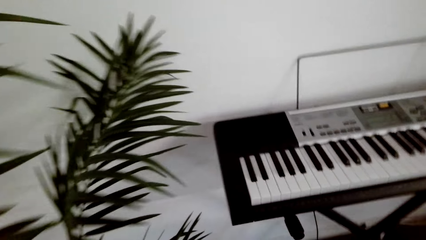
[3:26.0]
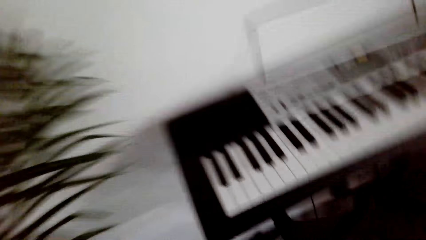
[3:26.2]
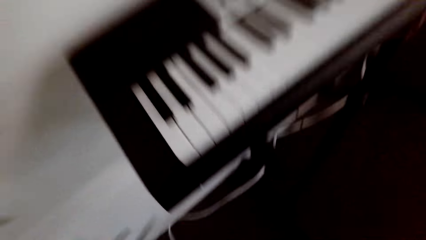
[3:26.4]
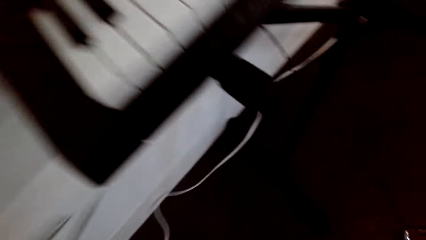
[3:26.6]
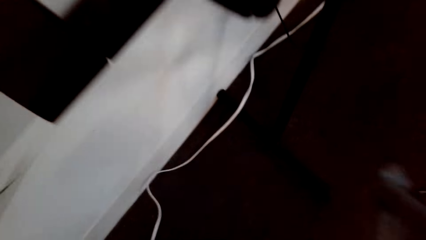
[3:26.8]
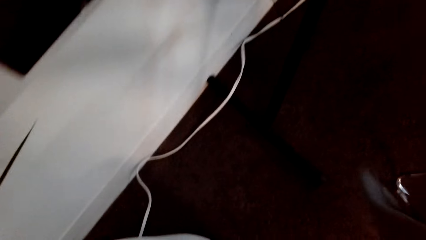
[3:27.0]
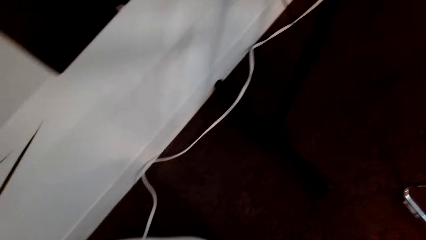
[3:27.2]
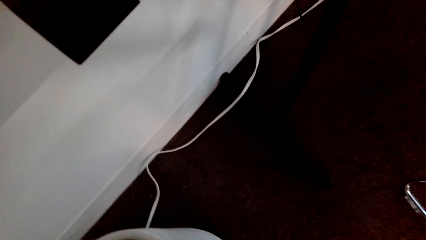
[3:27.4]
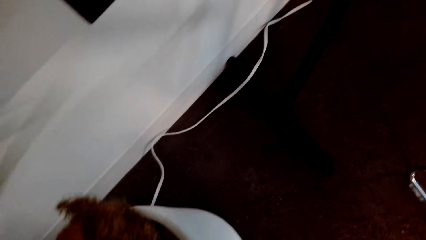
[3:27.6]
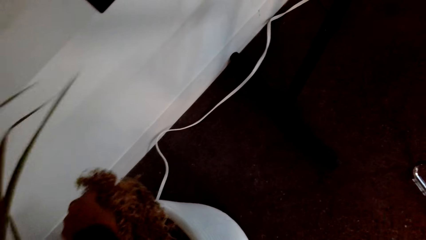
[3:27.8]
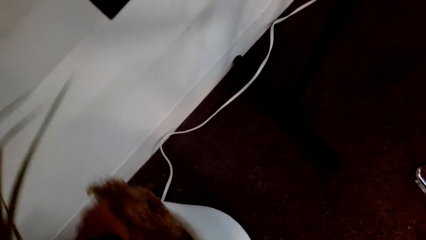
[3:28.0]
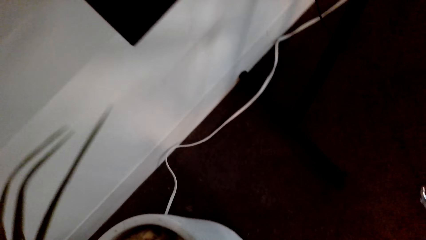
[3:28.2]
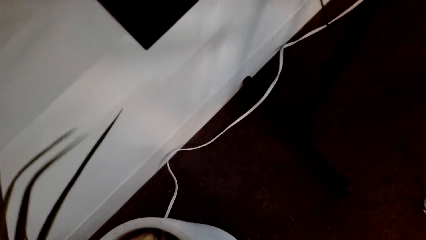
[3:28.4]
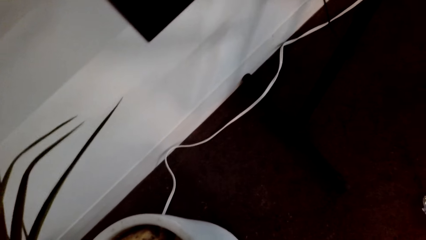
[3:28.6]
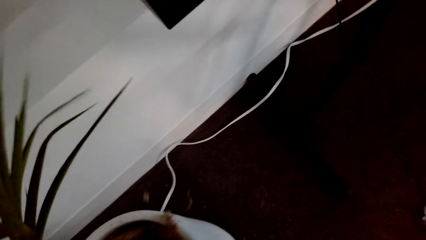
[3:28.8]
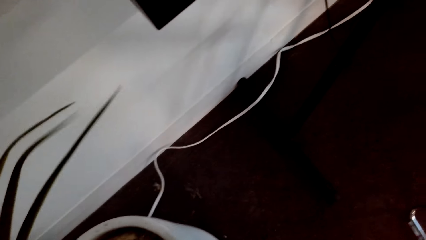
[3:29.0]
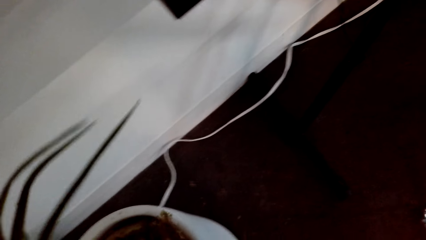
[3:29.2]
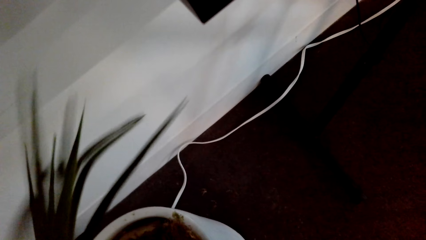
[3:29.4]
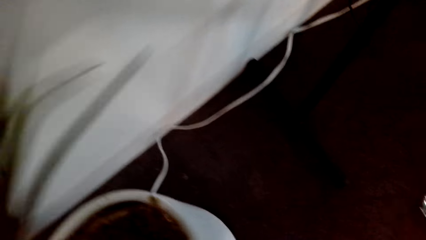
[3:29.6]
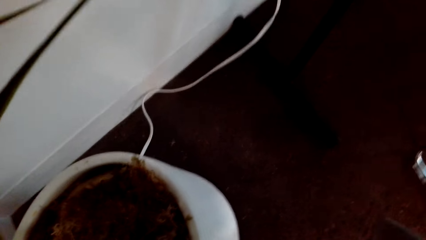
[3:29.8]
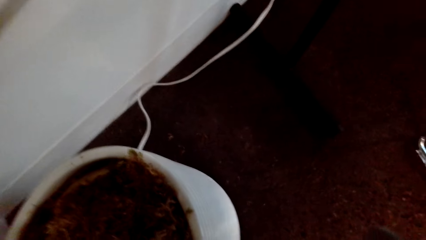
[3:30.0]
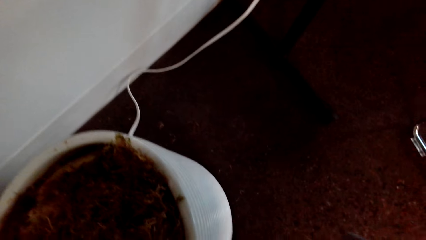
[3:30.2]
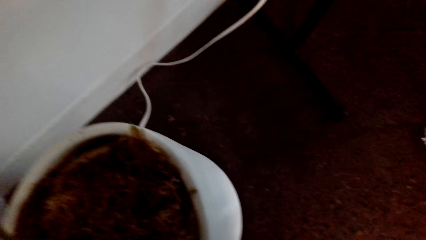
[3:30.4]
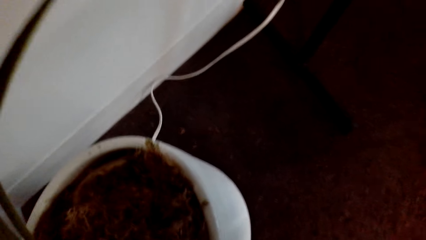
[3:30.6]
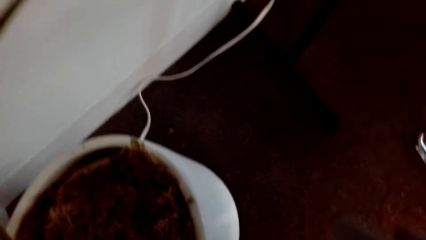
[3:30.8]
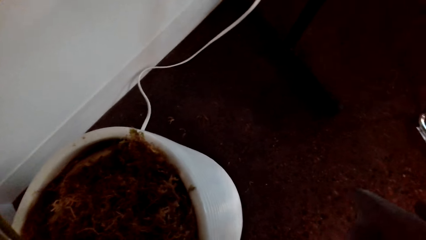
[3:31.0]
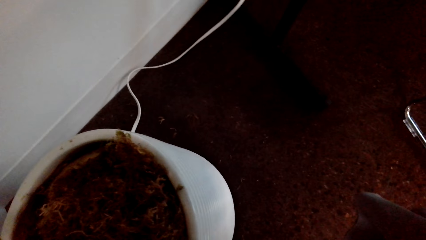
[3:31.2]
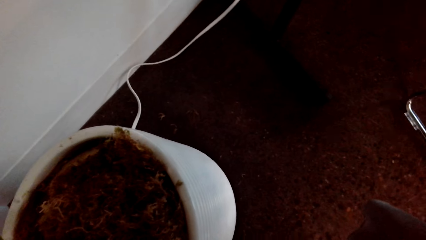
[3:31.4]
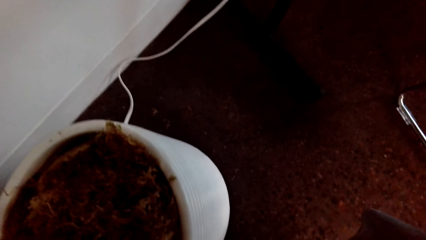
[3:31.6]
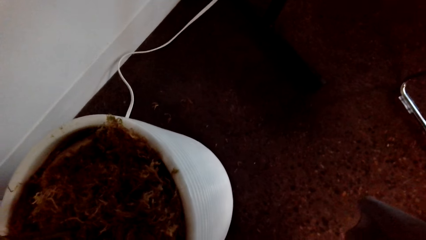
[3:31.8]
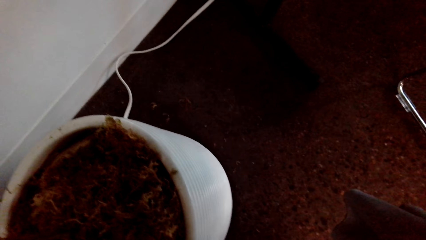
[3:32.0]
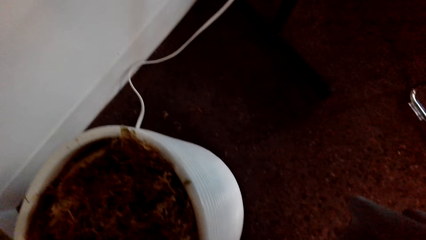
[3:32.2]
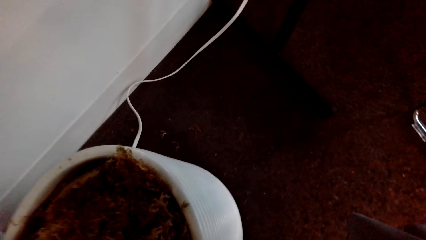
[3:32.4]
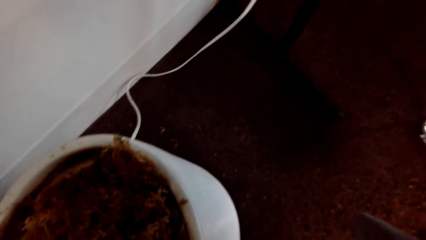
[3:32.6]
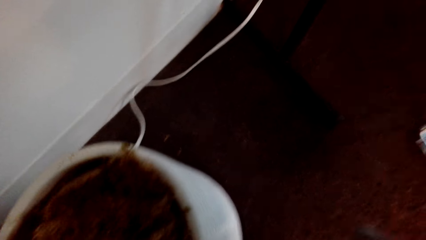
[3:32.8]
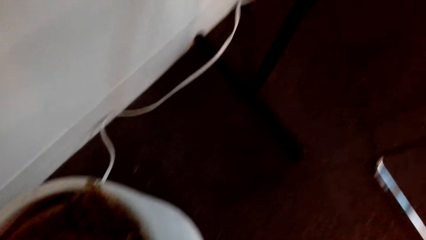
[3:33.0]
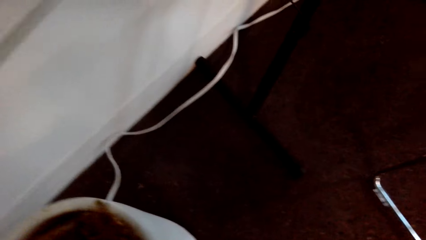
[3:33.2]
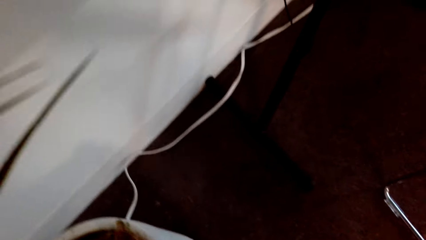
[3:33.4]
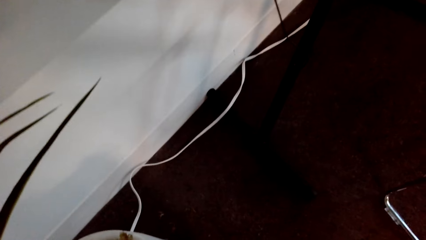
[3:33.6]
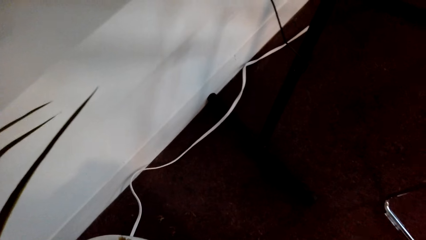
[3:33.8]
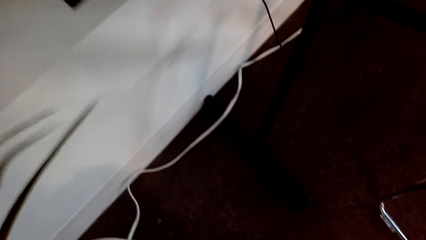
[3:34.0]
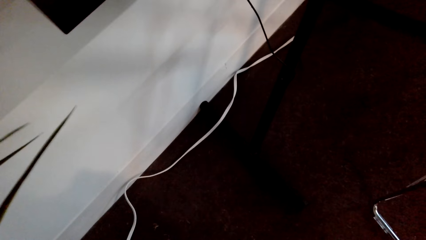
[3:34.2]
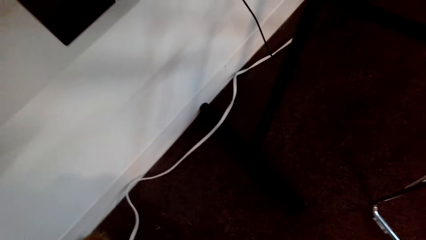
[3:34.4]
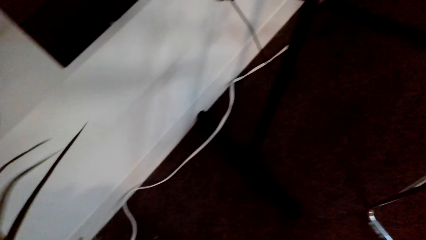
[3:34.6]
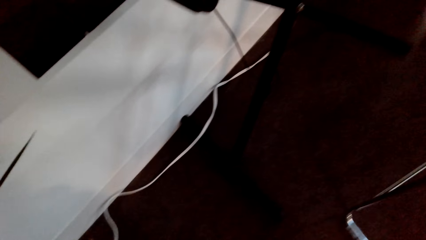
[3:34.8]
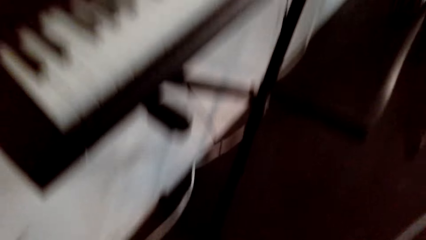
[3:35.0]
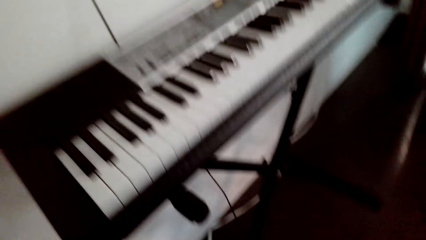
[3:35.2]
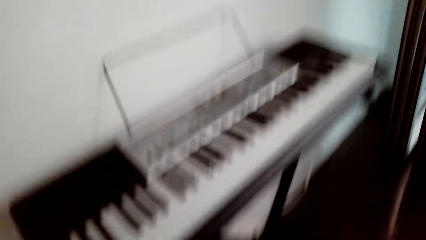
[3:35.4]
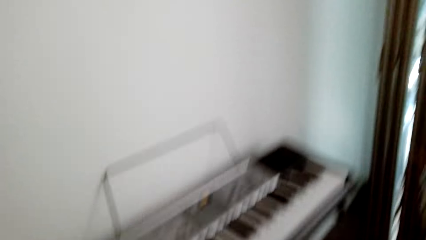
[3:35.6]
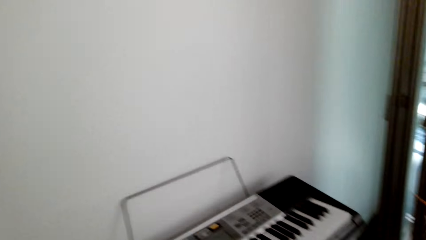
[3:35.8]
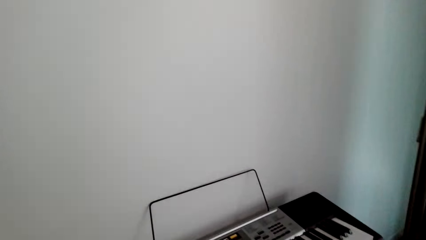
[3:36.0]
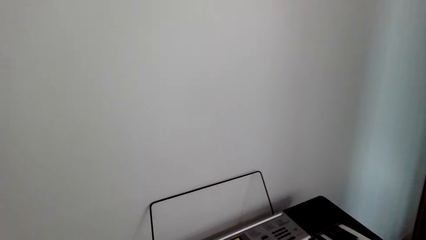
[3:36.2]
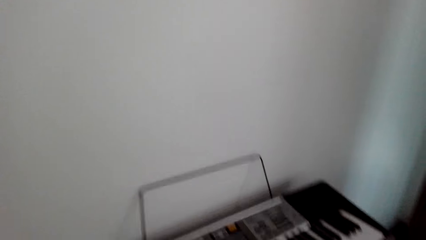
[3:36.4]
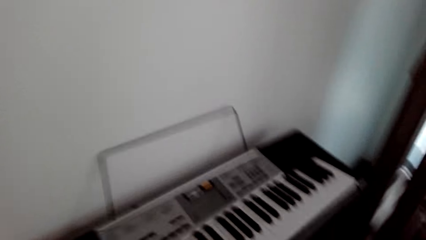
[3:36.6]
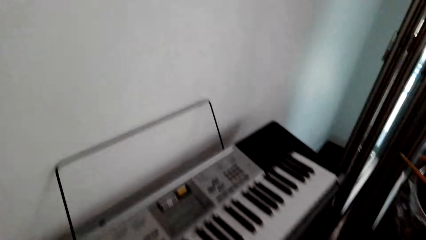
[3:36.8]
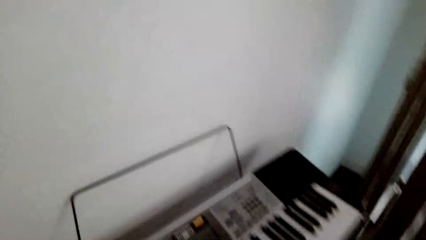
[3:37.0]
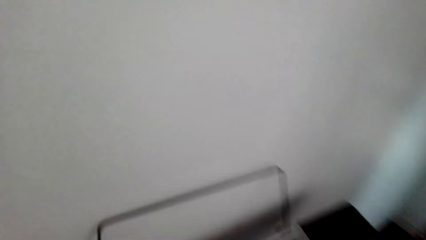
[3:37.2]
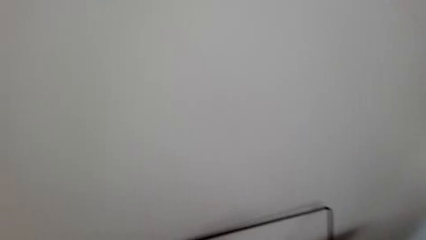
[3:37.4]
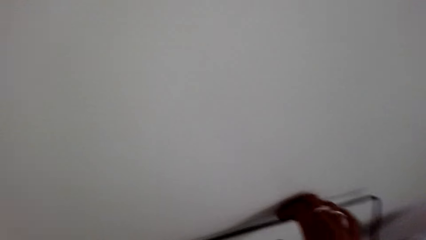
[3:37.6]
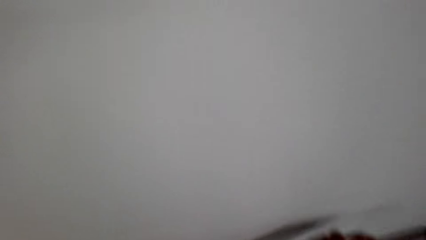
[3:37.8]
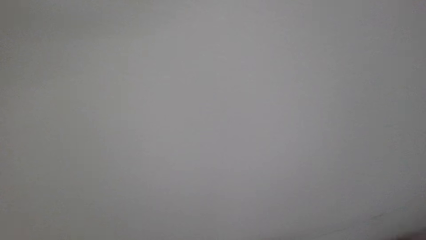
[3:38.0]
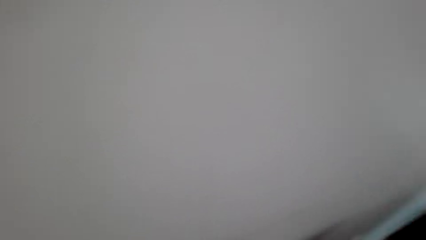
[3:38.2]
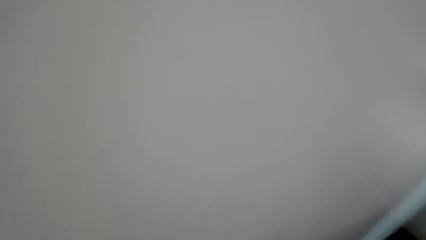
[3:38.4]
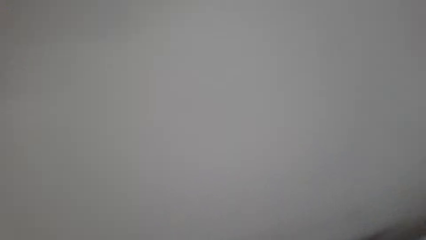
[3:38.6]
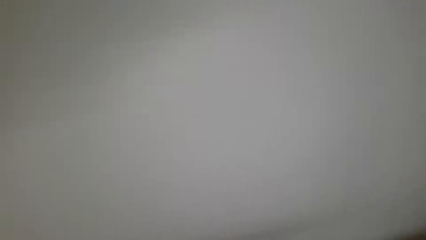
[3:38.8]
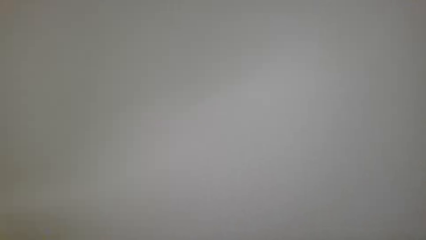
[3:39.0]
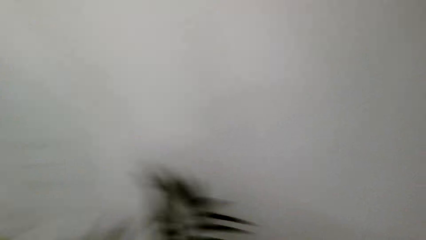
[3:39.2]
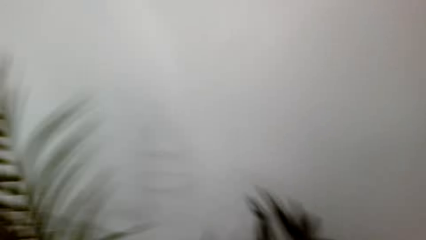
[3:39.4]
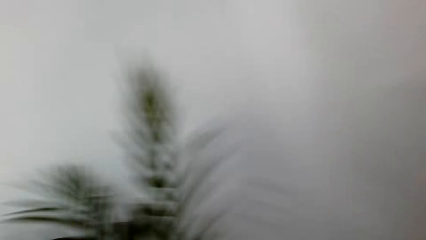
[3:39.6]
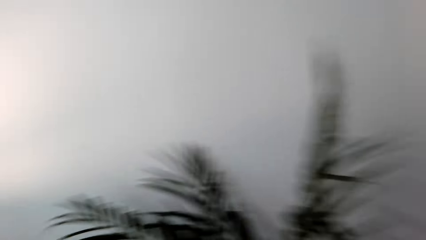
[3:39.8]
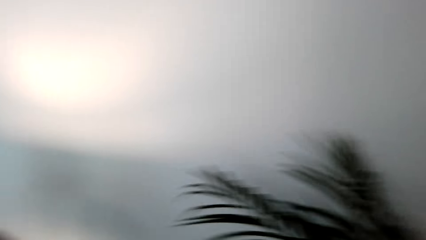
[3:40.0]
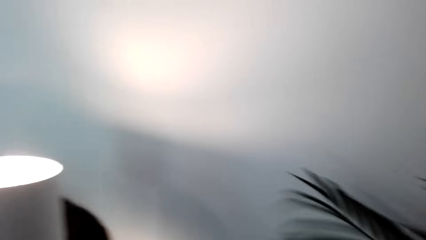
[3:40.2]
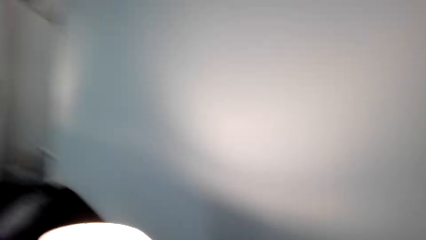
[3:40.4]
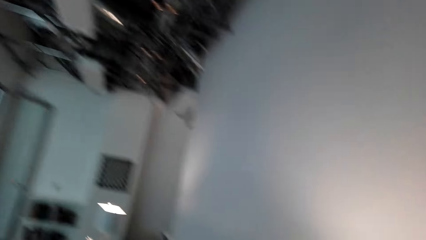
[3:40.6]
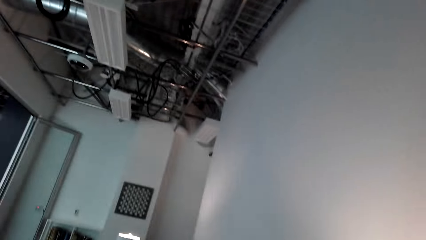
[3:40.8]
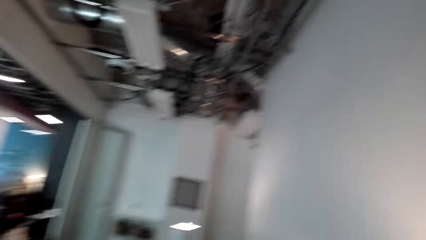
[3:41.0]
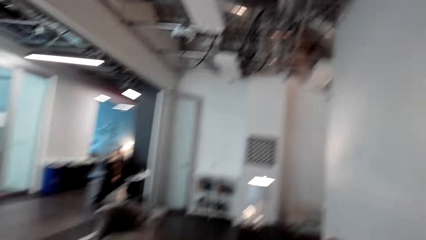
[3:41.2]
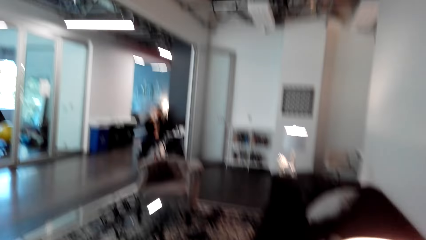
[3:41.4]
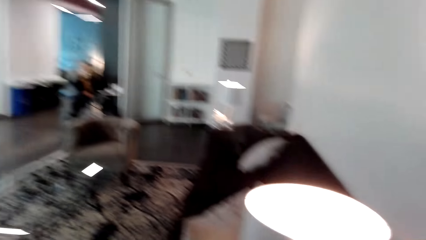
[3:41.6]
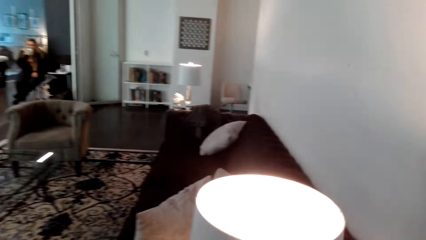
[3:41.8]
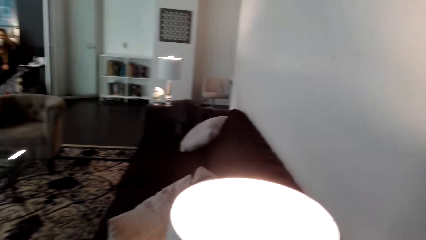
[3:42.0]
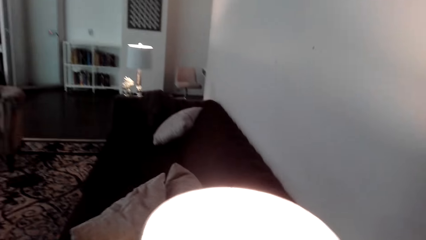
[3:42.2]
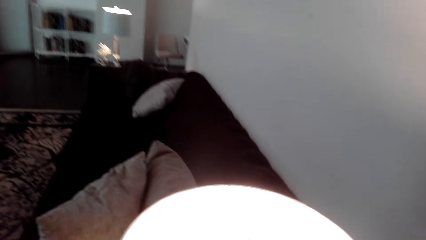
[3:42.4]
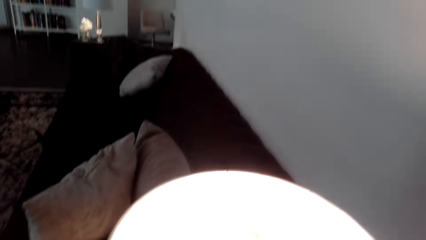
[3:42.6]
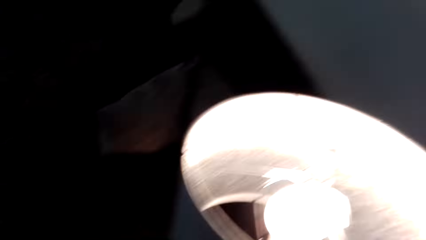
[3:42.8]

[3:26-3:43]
The camera wearer checks in the plant vase. They lift up dirt in the flower pot. They look around. They move a part of the piano. They turn around.
